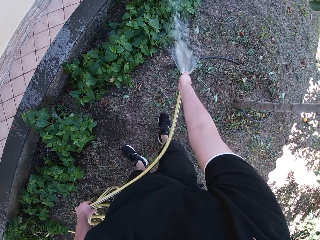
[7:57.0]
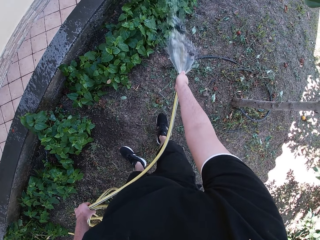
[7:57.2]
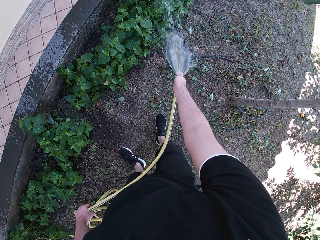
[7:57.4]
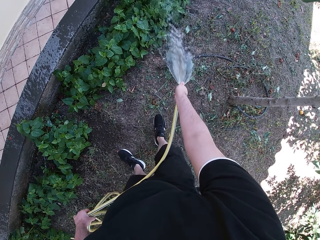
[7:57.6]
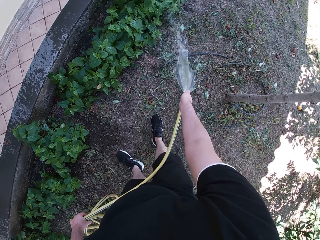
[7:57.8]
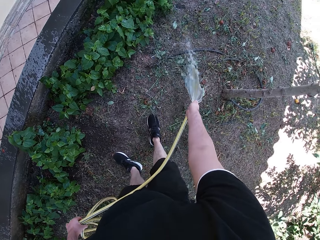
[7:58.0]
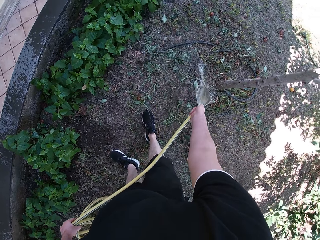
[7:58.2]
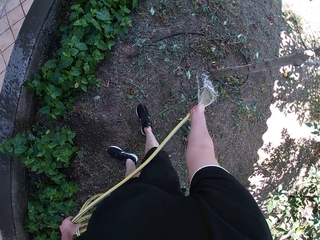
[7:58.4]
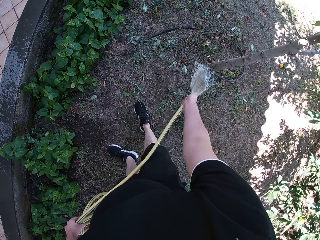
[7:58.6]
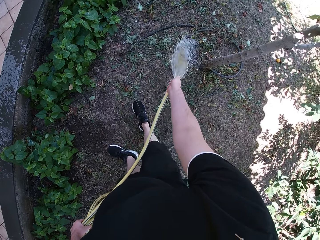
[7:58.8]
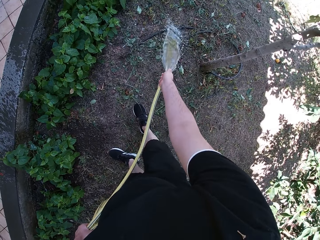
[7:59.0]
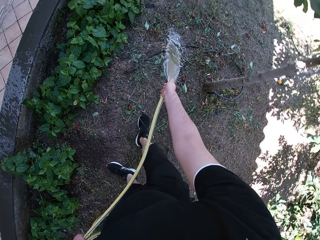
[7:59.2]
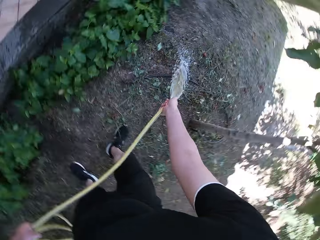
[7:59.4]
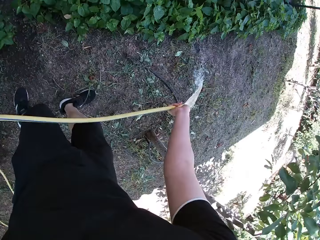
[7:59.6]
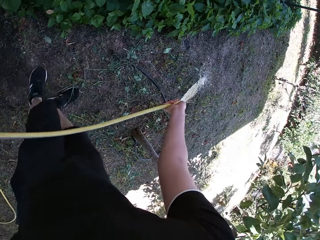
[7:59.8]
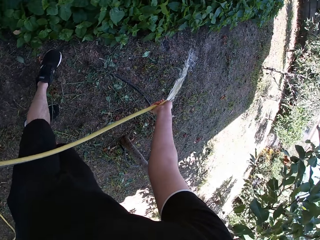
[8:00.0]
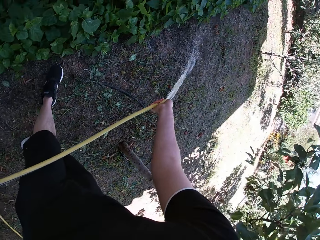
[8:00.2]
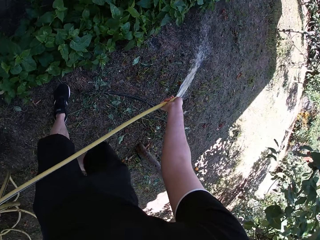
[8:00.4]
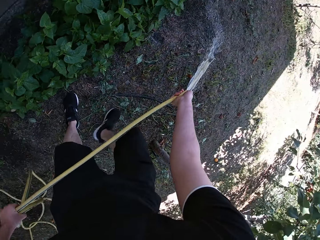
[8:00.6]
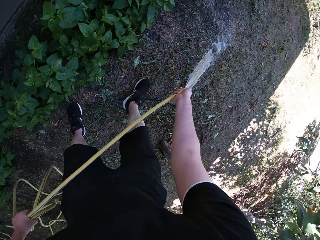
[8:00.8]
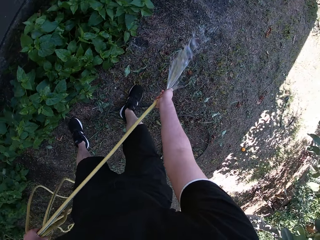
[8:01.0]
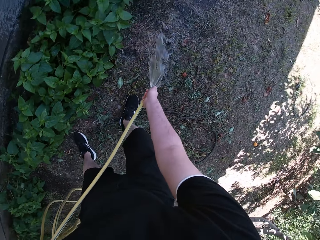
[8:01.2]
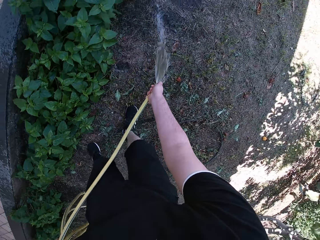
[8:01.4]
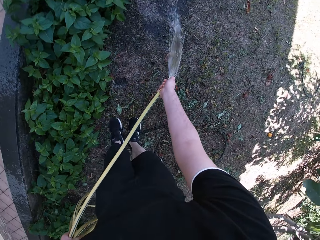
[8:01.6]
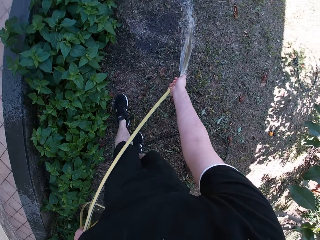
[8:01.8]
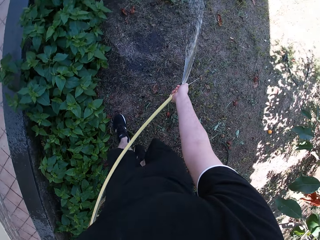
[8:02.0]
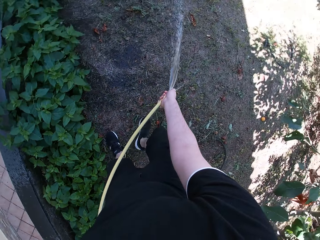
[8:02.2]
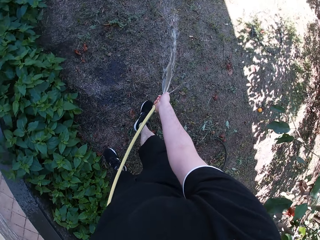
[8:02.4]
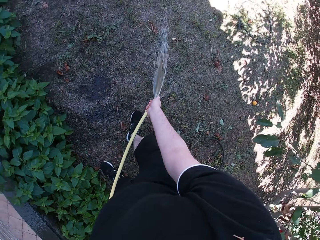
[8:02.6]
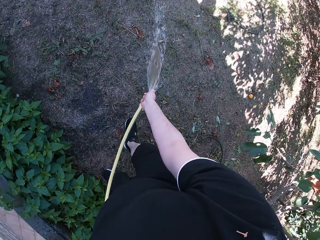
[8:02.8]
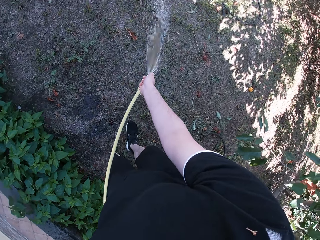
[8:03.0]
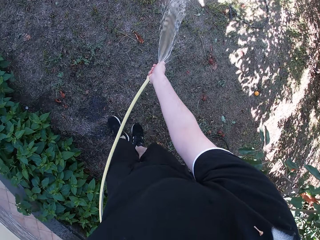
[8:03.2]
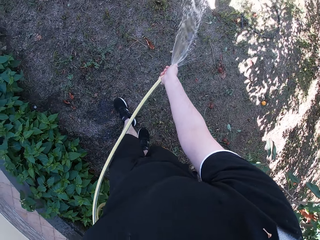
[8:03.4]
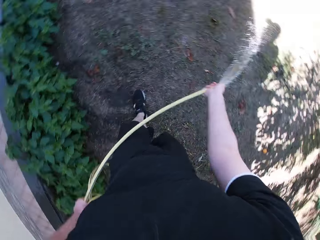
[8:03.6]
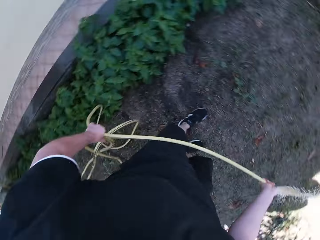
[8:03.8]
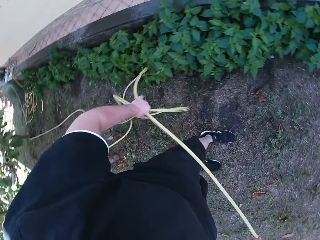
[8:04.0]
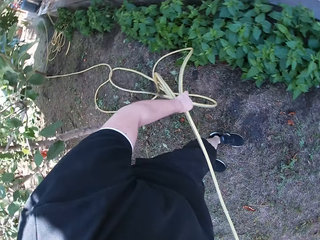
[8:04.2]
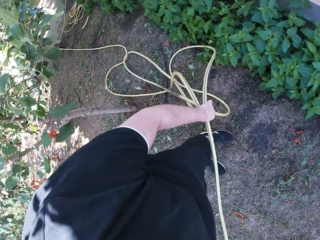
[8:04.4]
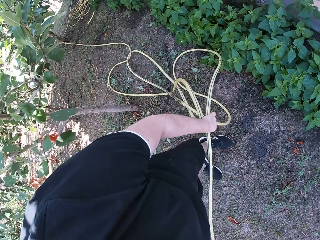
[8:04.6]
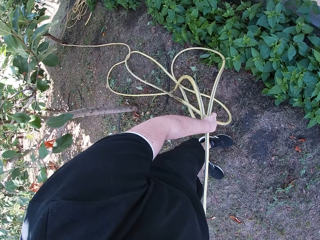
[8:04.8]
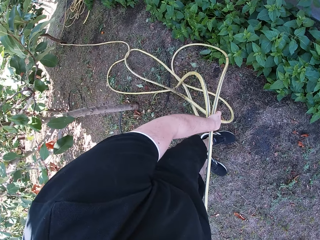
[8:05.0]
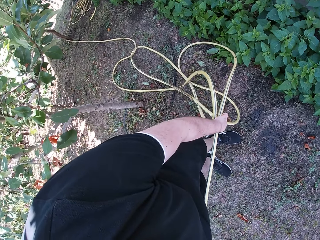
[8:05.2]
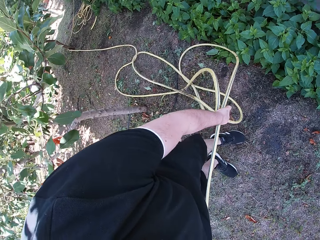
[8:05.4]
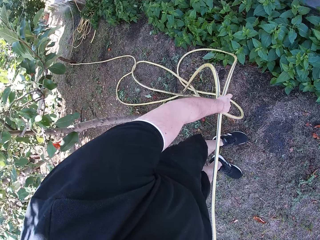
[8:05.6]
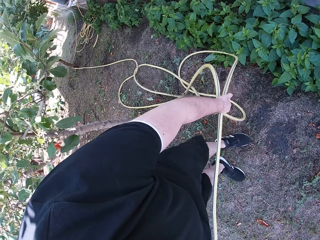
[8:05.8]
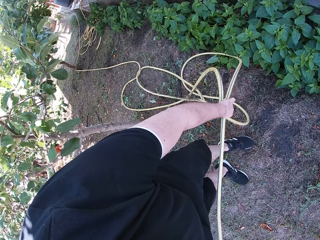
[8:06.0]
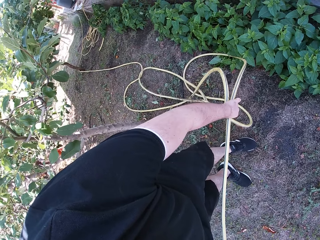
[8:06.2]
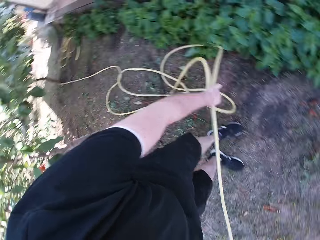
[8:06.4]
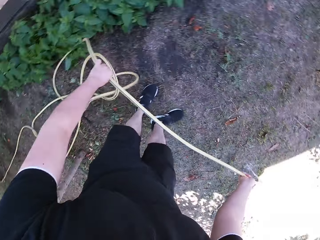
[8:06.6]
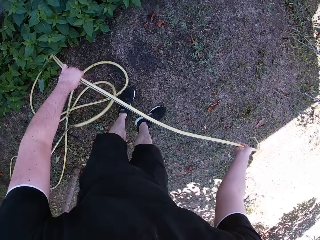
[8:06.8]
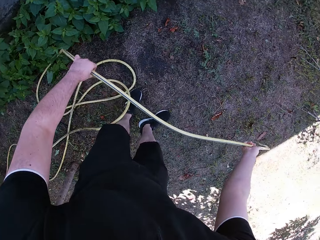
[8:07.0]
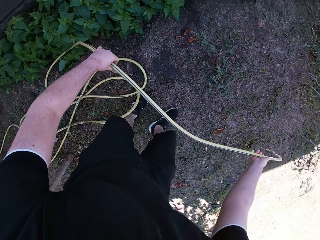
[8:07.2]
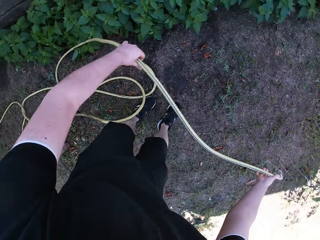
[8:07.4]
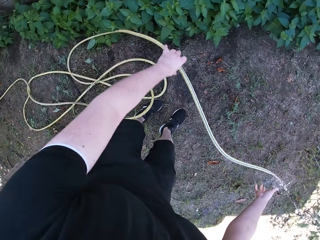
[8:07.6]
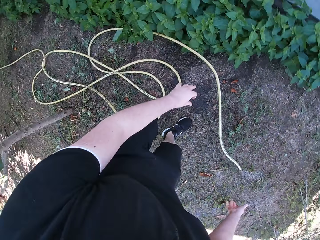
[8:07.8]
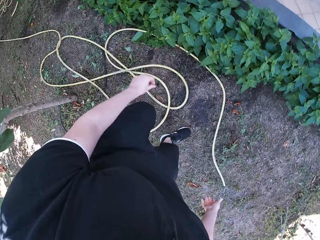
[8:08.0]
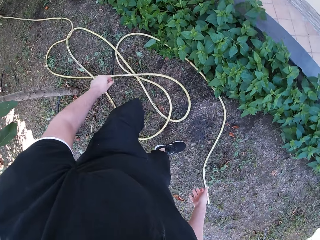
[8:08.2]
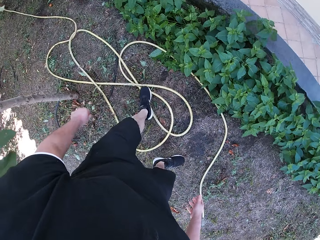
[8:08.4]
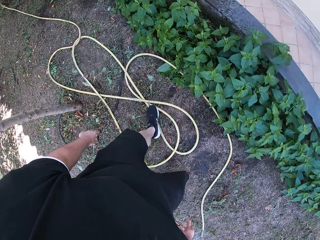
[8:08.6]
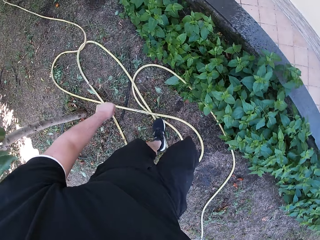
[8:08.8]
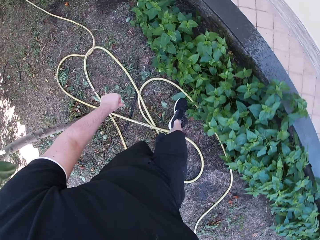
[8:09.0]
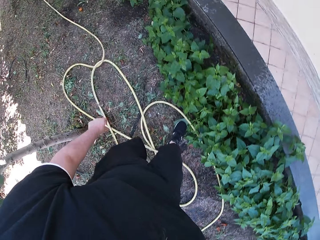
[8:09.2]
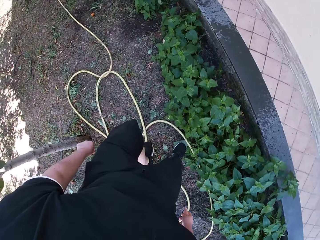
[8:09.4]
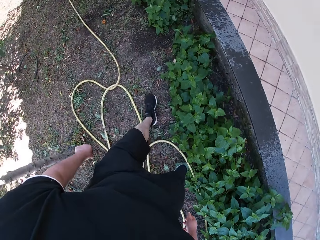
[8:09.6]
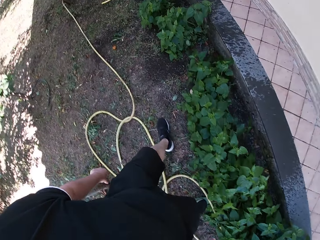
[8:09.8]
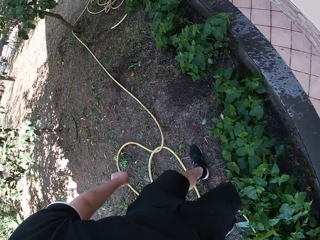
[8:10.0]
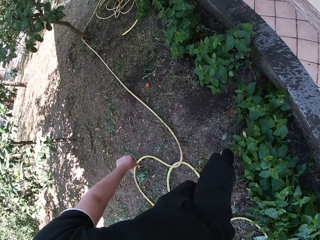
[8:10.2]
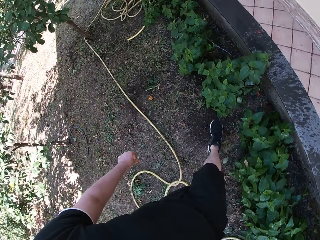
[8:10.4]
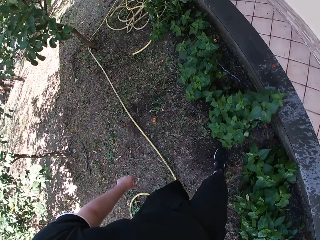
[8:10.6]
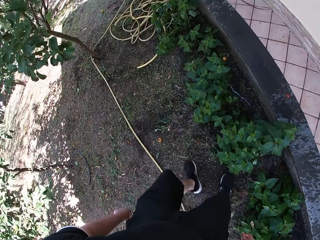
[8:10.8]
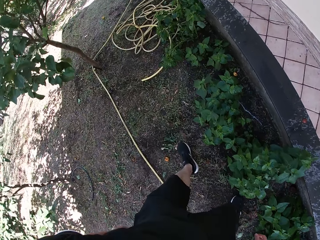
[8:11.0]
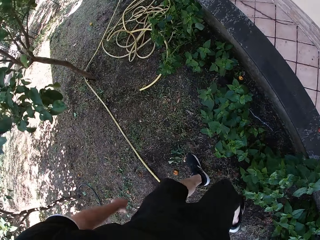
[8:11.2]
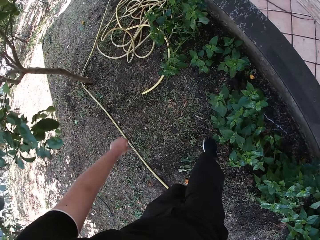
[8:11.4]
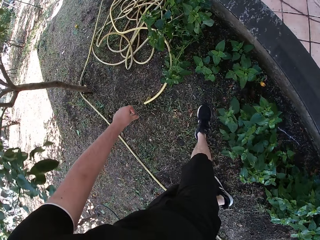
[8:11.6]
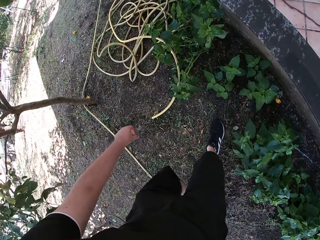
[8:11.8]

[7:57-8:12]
The camera wearer waters the yard with the hose in his hands. He waters the yard. He looks behind. He drops off the hose from both hands to the floor. He walks by the pavement in the yard to the tap.

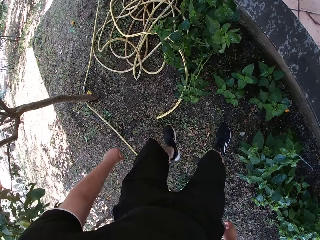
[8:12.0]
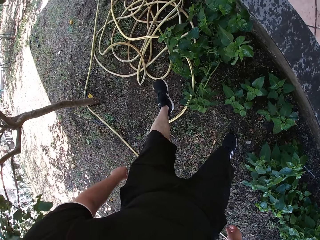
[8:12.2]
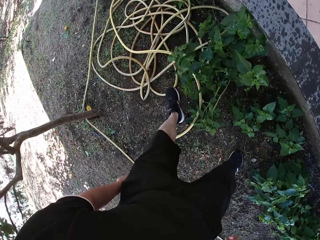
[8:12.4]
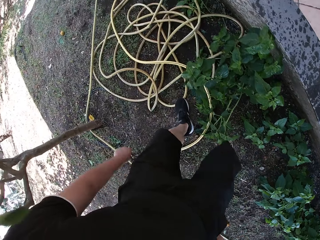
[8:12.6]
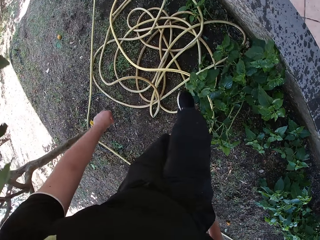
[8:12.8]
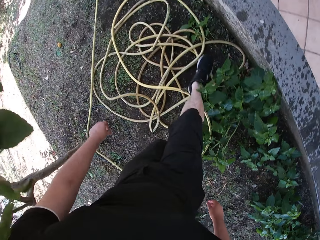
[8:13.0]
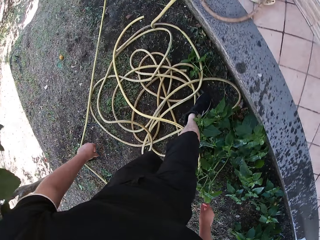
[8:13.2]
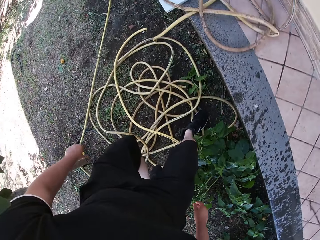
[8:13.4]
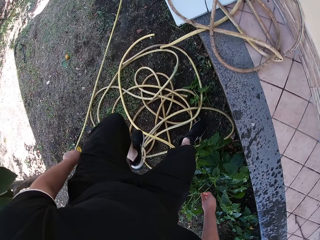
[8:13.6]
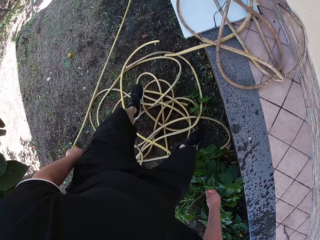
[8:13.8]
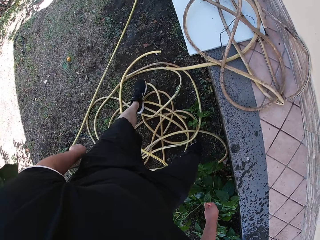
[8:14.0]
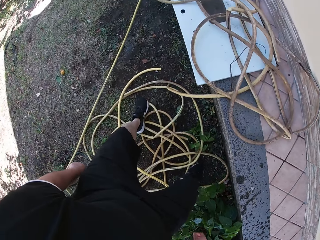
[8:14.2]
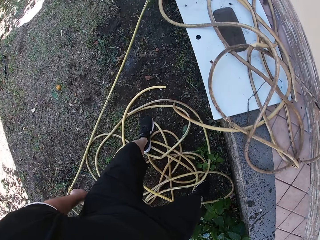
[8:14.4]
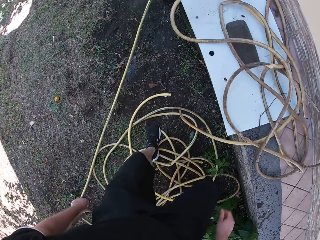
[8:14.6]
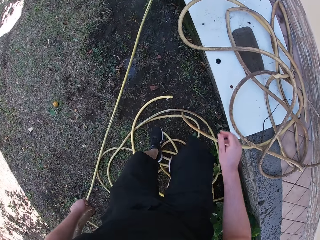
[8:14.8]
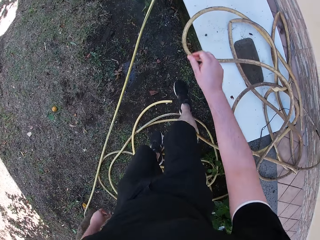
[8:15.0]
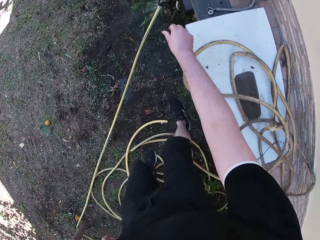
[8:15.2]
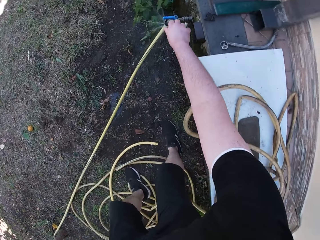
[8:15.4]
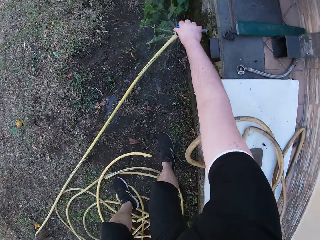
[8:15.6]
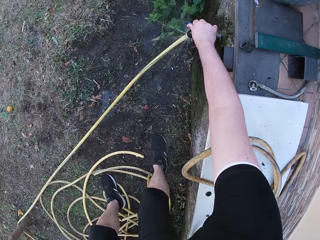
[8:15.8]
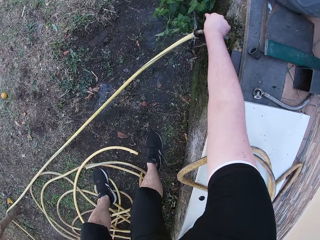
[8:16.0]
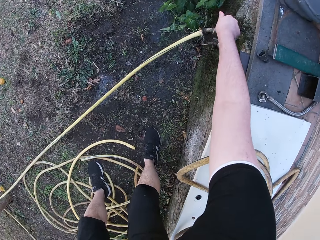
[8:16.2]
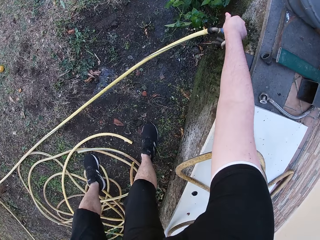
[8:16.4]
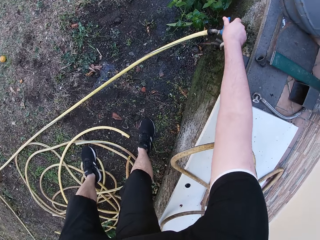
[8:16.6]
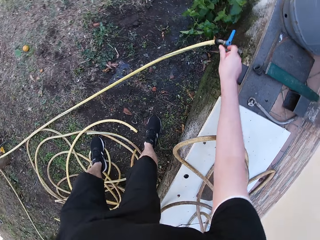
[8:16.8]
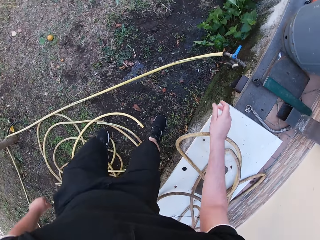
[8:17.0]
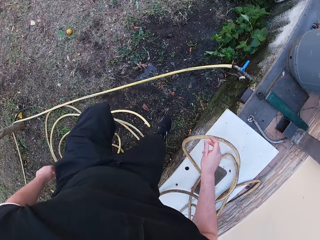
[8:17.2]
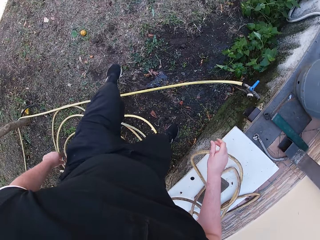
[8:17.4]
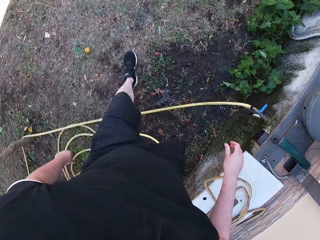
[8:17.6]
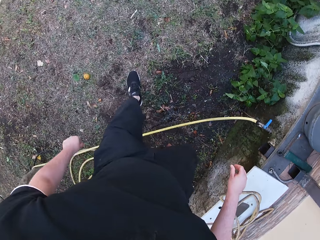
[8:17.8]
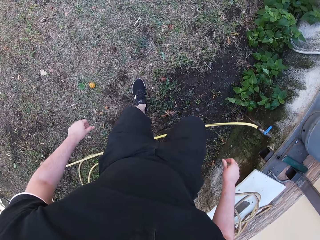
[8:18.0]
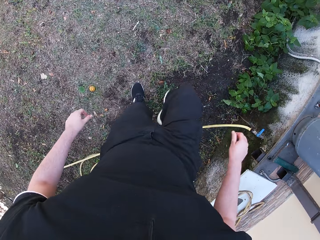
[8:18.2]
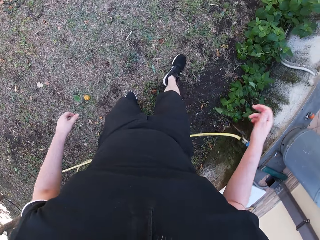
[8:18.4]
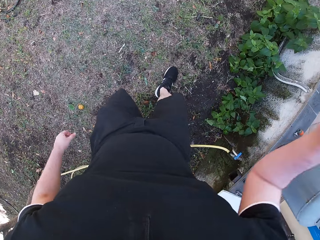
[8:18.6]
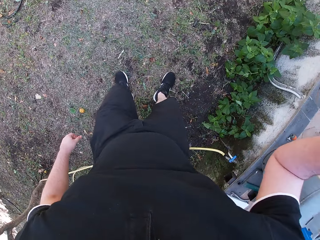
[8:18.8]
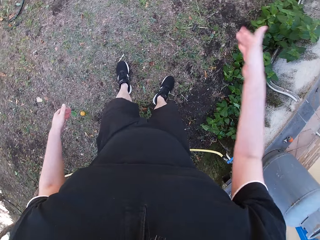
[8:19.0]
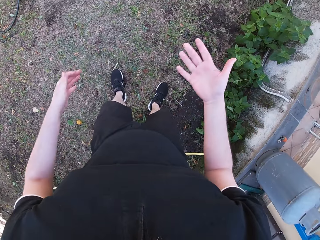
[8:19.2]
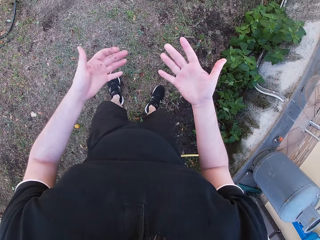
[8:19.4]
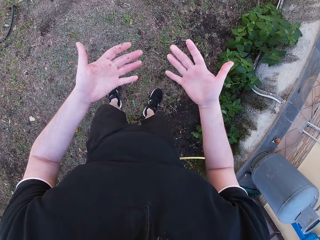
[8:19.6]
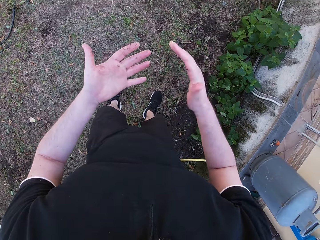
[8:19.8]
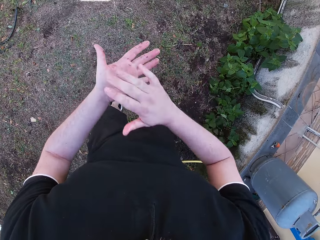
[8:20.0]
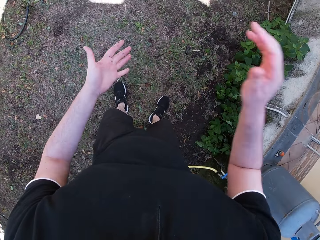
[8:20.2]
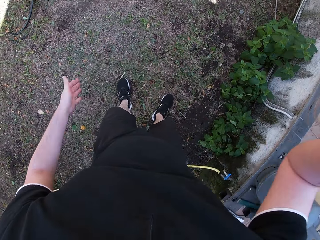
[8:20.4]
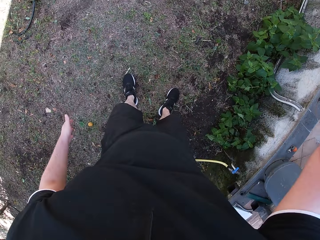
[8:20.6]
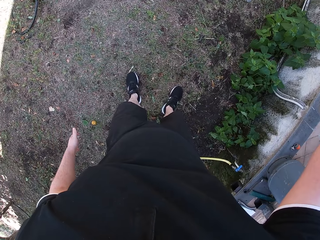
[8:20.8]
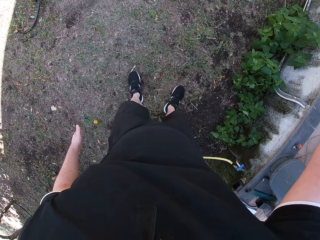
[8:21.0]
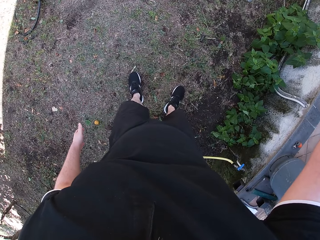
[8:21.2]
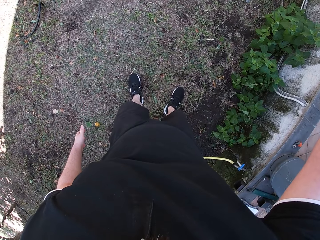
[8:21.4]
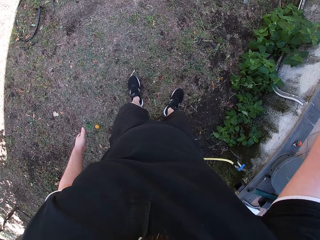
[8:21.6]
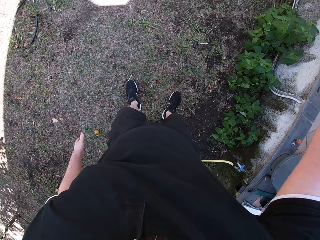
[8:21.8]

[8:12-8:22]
The camera wearer walks on the hose. He closes the tap with his right hand. He dusts off both hands. He touches the camera.
